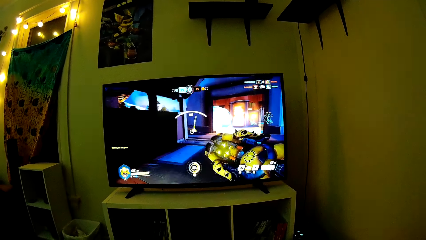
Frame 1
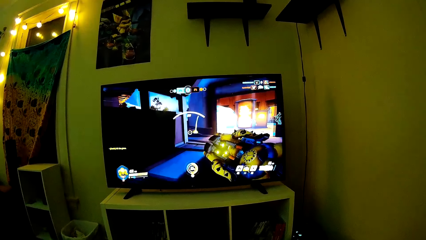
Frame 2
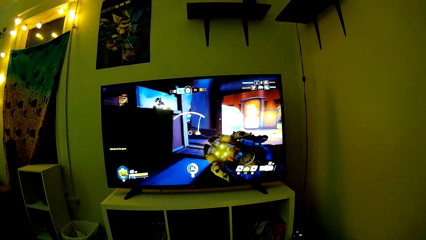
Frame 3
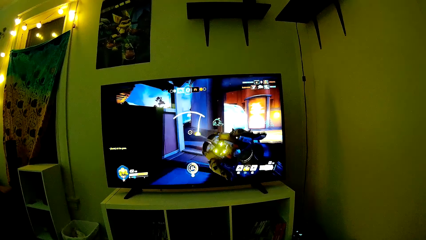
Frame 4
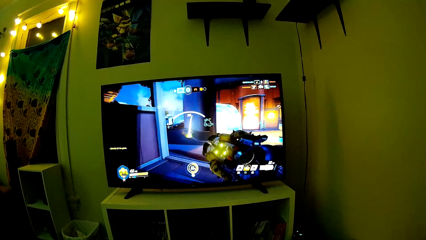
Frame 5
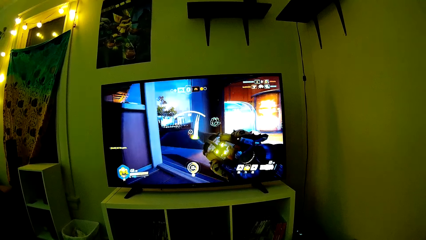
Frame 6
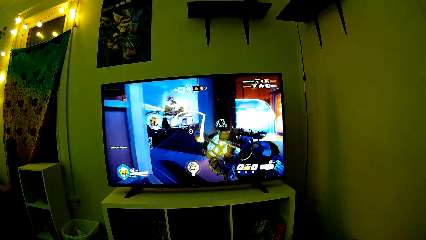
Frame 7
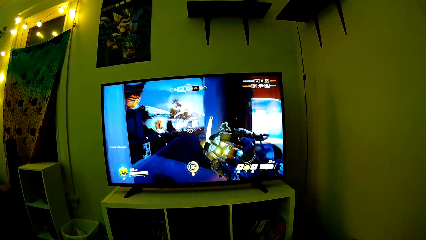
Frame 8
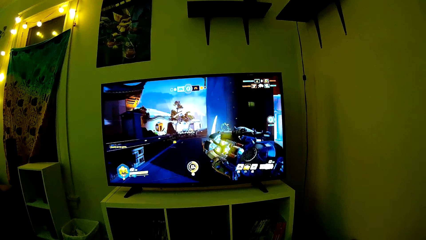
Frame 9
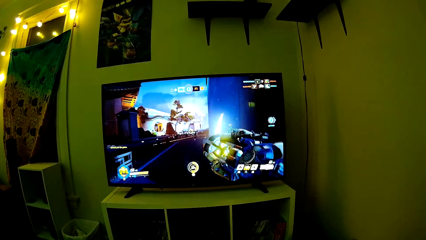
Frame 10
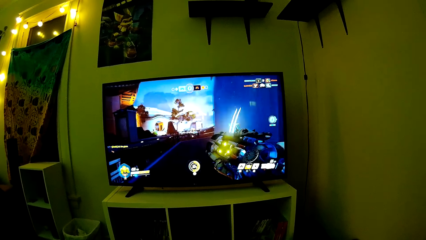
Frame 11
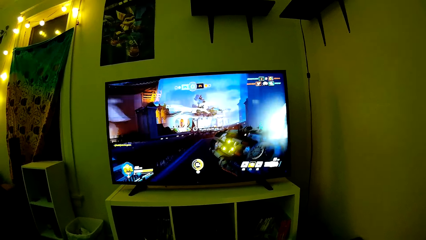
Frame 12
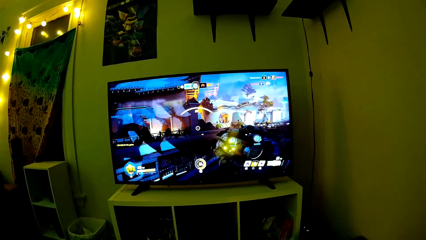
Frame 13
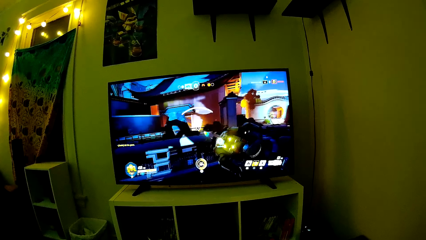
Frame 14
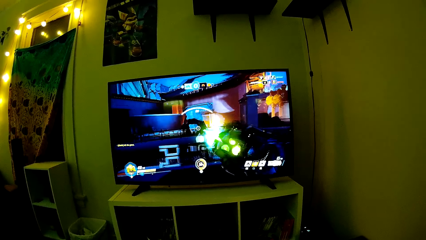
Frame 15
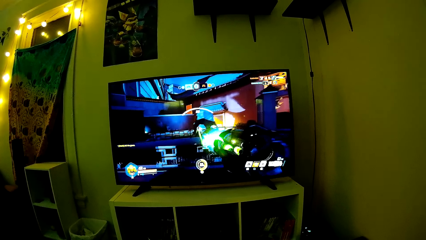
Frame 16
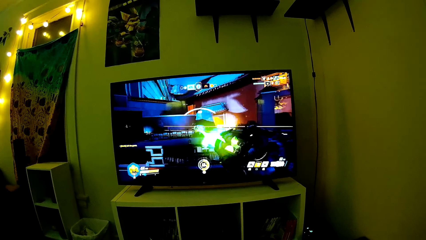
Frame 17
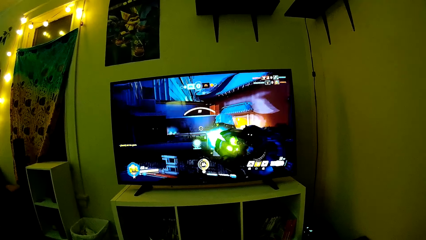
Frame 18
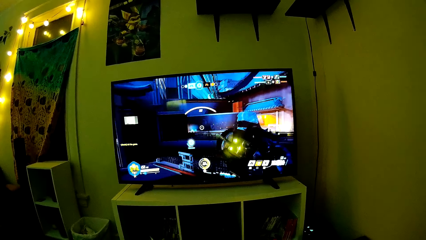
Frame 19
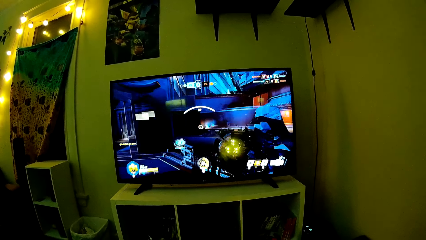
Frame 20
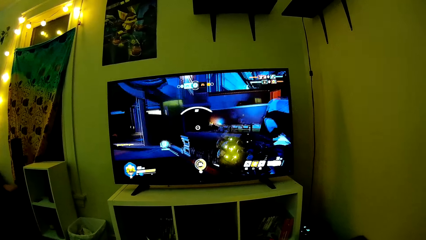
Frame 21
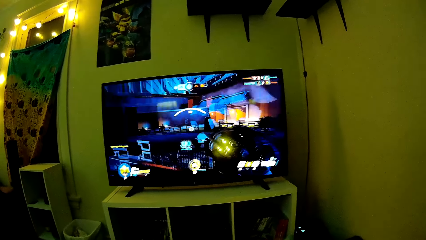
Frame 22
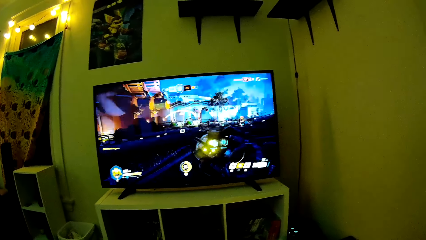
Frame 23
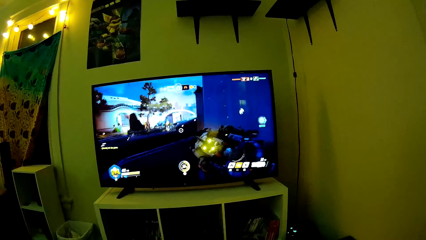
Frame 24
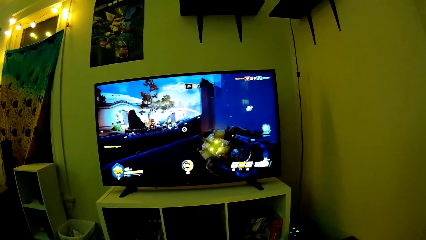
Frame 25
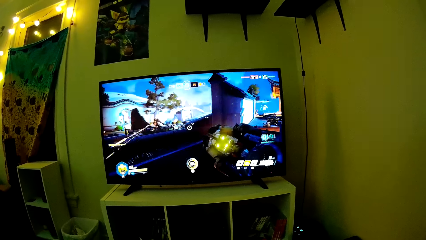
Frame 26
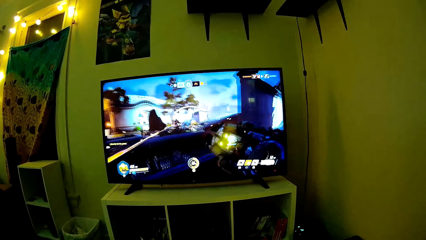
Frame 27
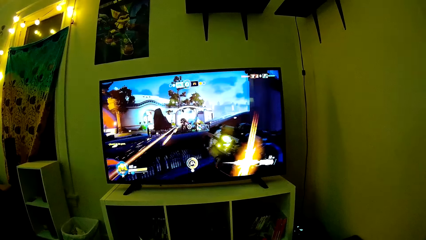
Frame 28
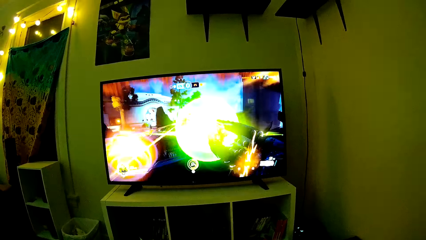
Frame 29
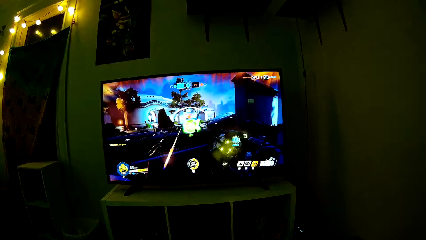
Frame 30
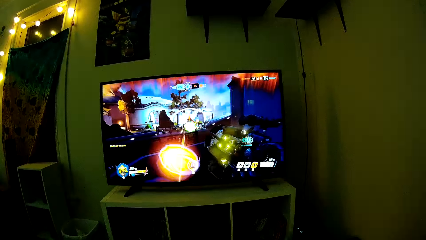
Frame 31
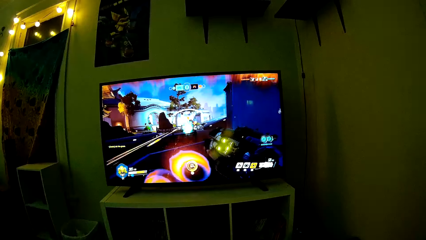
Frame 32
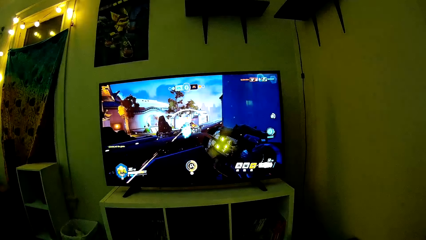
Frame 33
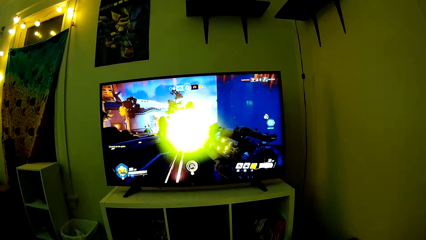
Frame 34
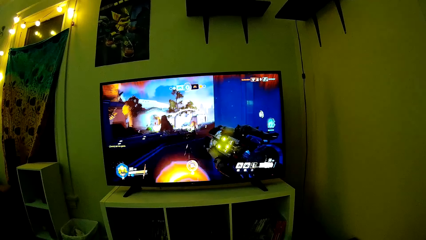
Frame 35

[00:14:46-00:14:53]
The camera wearer plays a video game on a television set.

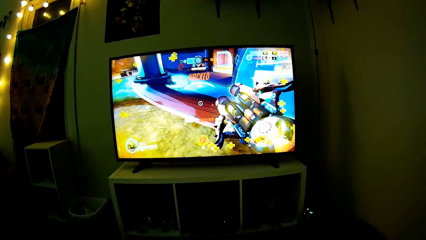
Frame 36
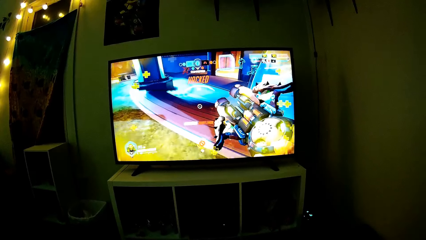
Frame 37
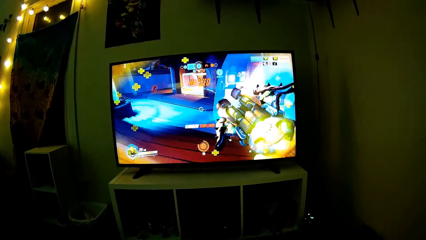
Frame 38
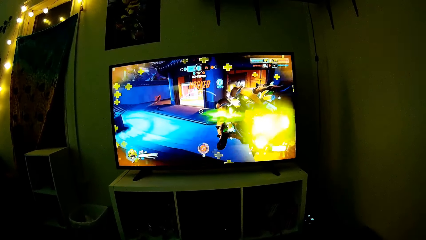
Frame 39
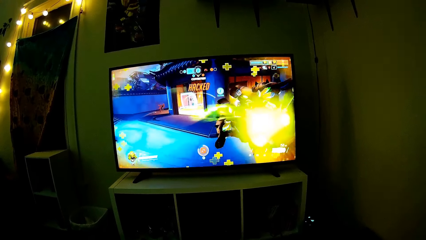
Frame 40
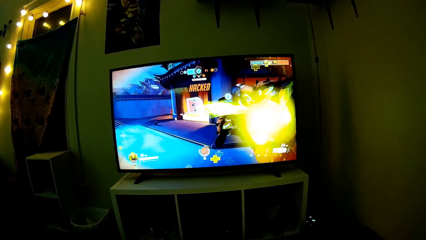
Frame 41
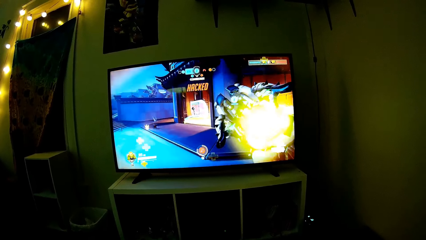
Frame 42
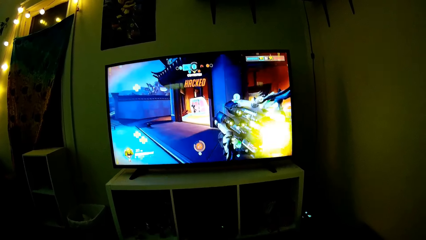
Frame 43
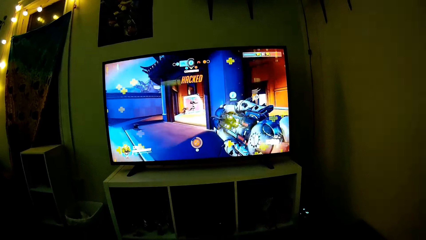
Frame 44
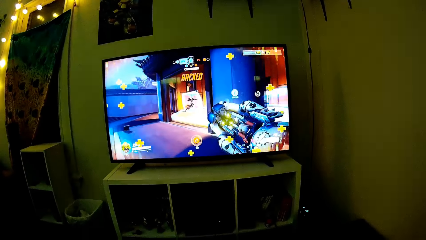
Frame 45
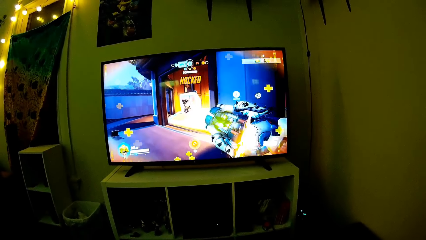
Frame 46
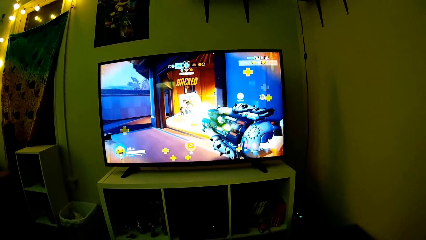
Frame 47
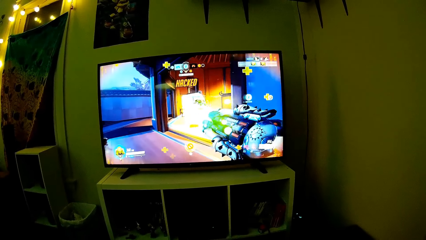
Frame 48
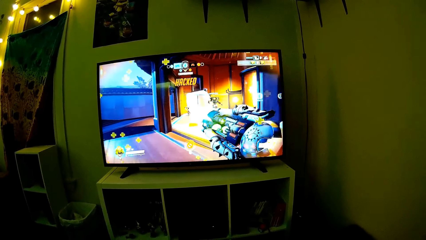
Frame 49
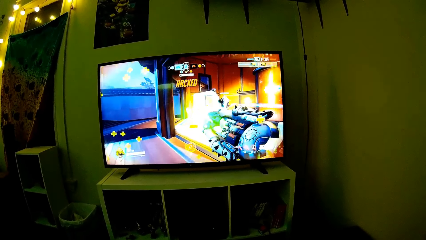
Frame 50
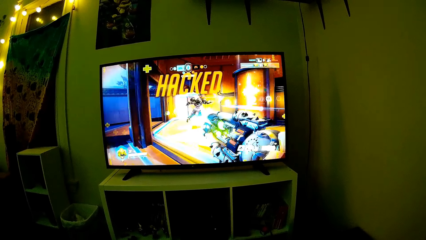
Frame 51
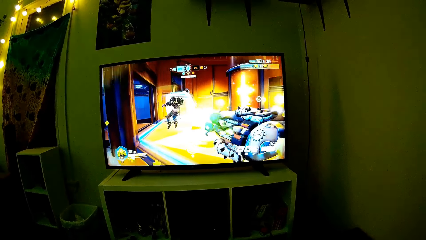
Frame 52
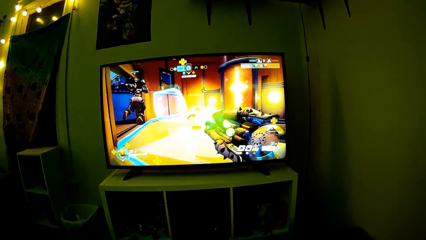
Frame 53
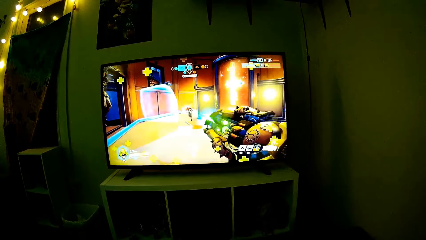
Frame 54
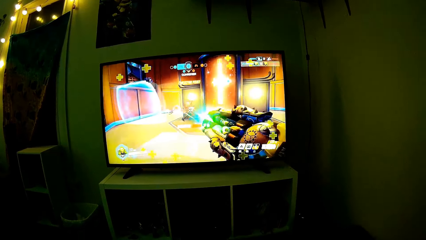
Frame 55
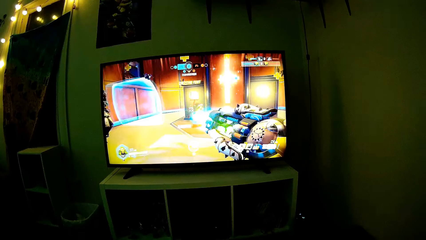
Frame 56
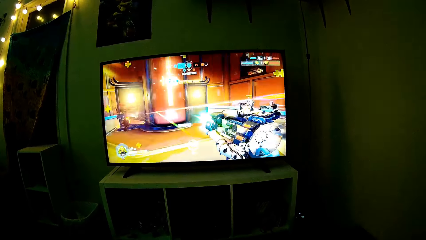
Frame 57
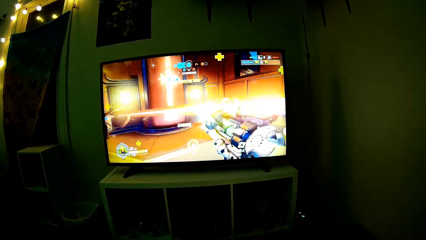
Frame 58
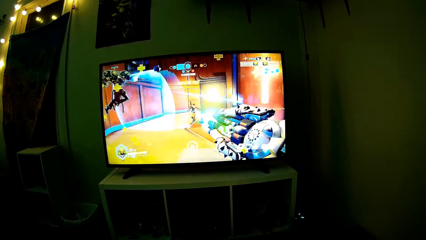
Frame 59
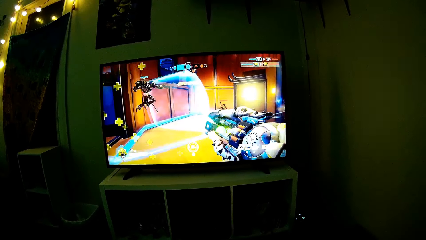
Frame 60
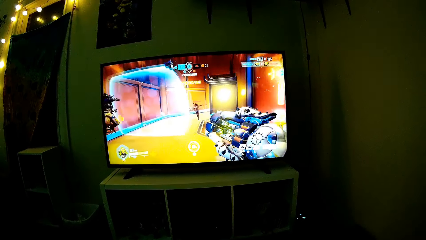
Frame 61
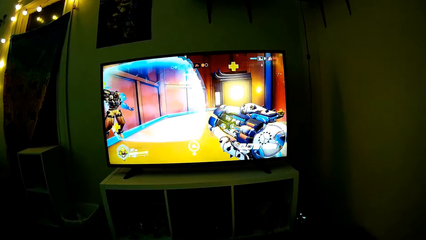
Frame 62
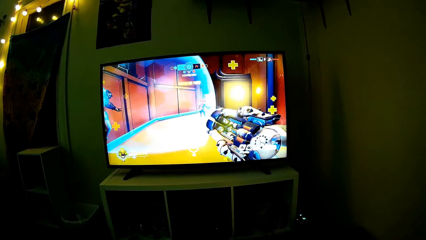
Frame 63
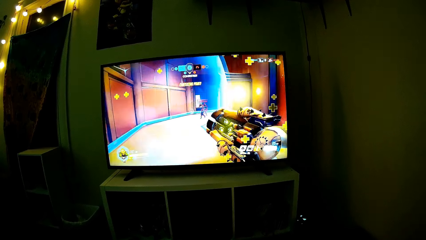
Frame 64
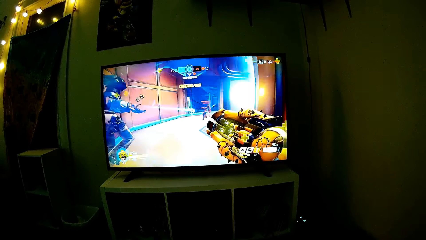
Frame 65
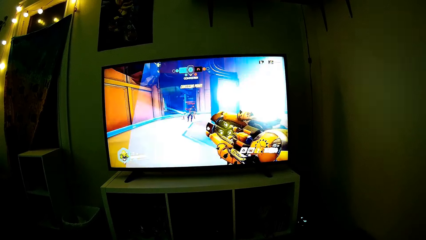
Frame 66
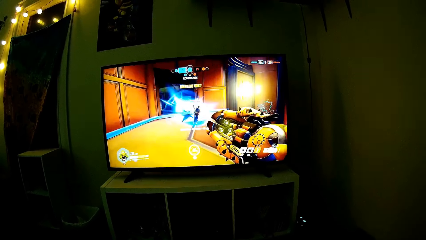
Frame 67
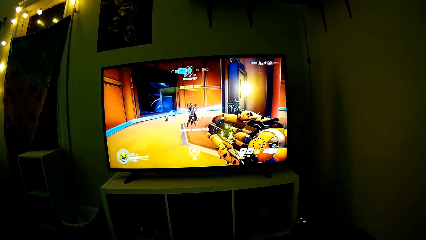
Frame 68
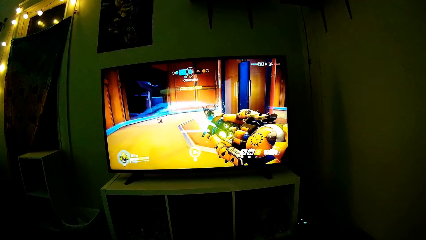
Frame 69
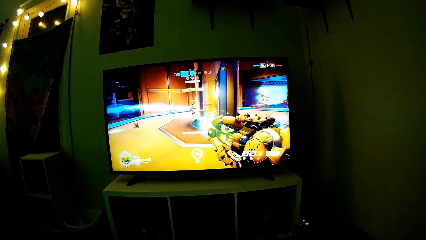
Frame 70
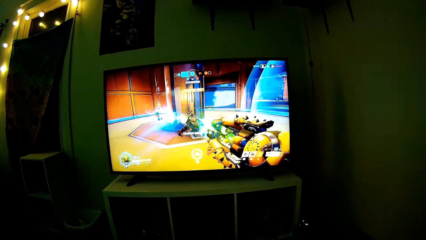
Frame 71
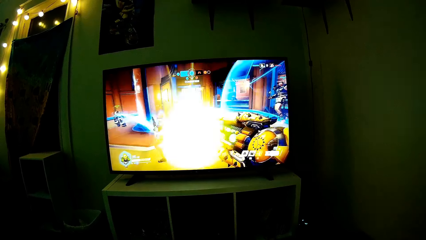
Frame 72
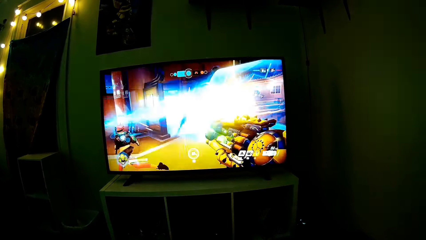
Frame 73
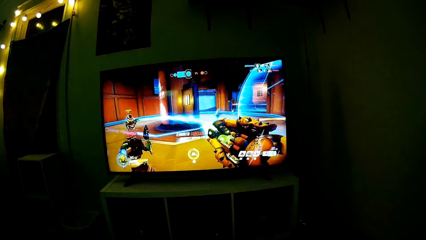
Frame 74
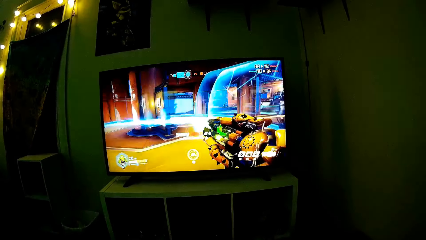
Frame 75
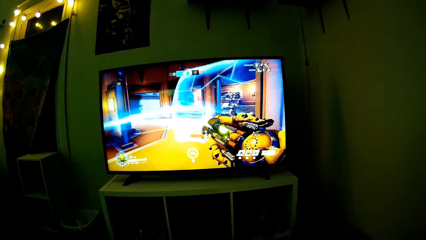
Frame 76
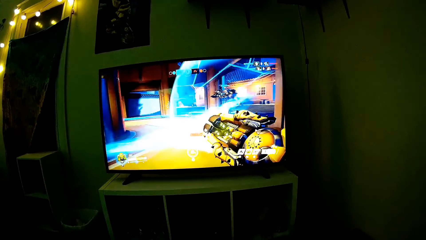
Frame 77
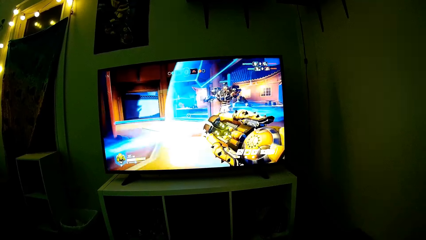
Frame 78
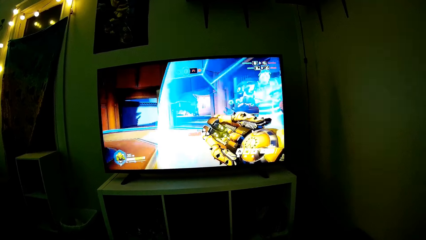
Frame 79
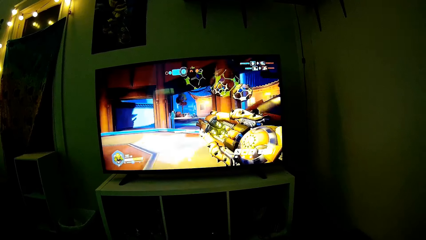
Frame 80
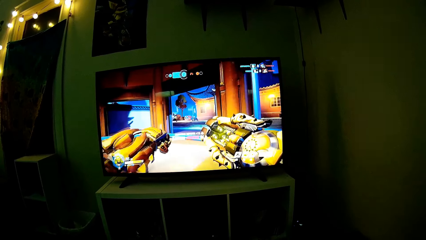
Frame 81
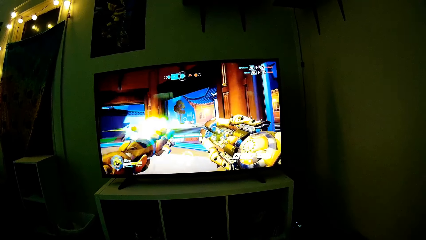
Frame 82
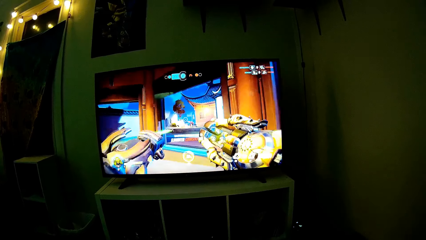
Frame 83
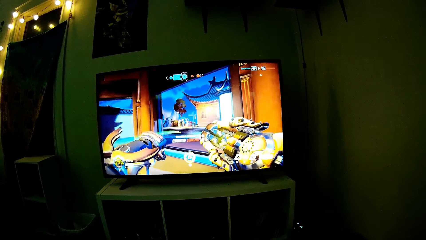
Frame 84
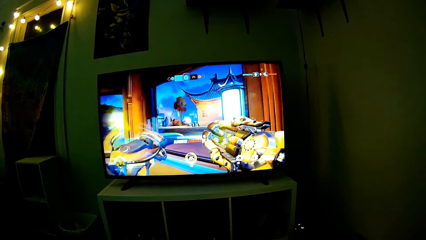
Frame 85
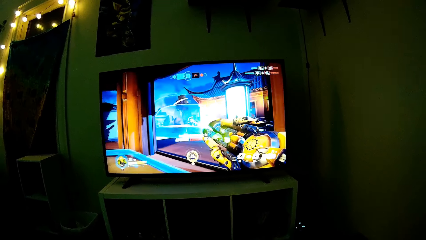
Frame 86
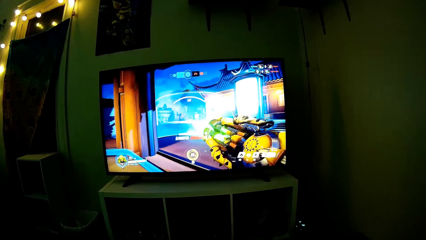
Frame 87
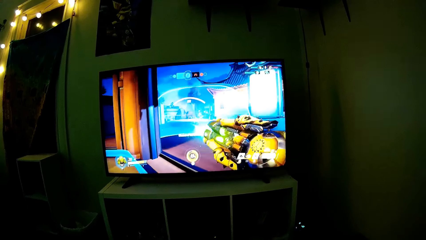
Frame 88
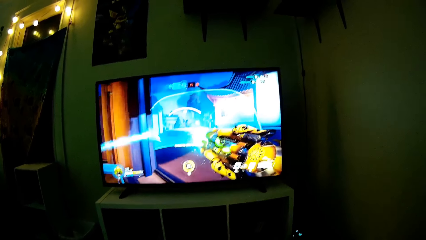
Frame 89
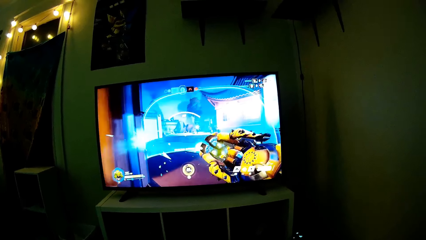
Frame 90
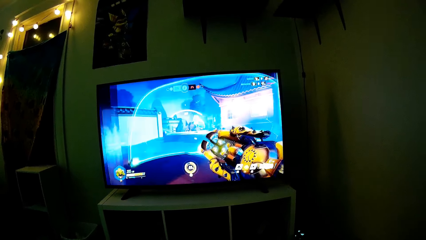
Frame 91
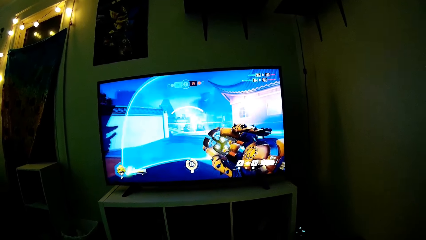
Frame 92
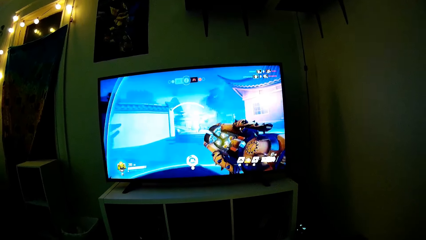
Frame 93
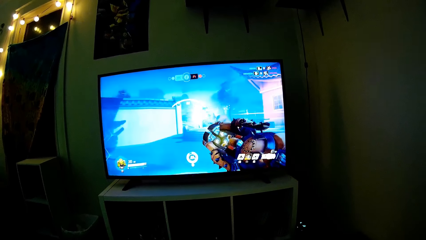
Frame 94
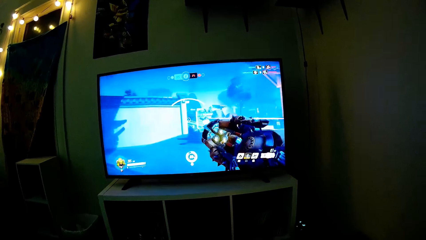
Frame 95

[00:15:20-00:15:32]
The camera wearer converses with a man. They play a video game on a television set.
